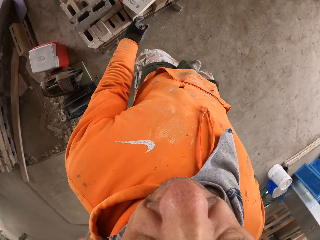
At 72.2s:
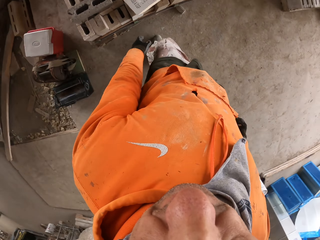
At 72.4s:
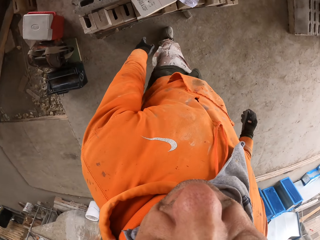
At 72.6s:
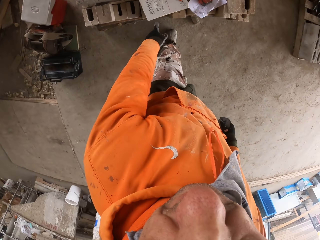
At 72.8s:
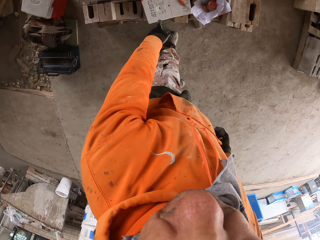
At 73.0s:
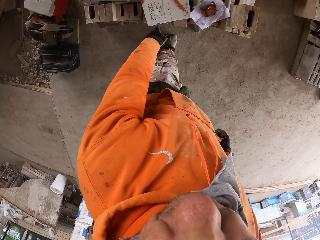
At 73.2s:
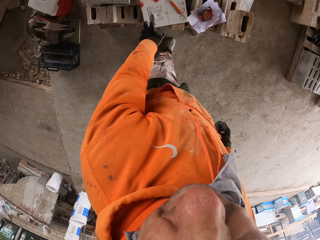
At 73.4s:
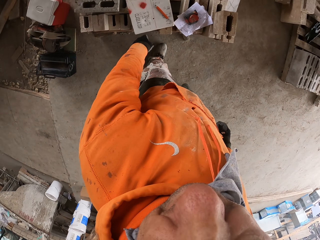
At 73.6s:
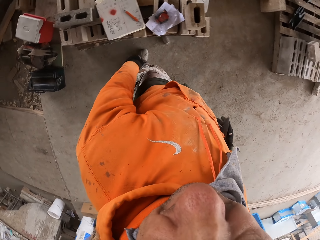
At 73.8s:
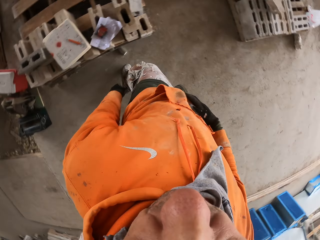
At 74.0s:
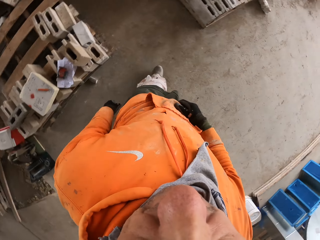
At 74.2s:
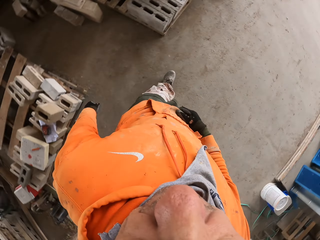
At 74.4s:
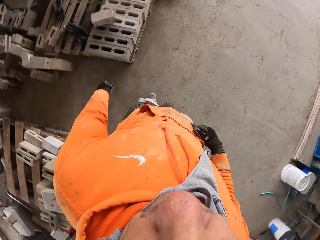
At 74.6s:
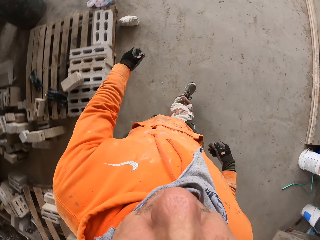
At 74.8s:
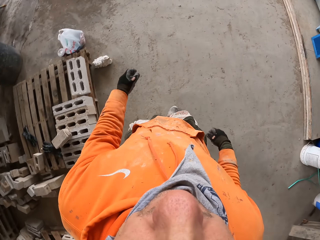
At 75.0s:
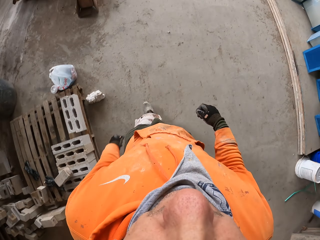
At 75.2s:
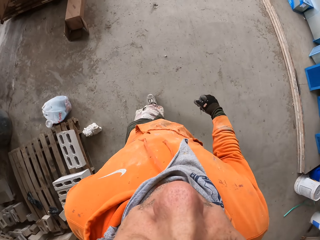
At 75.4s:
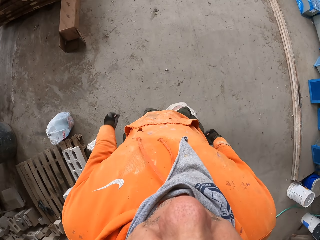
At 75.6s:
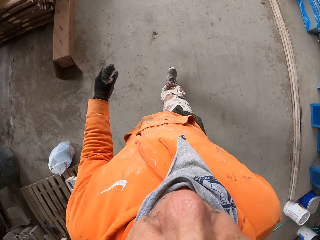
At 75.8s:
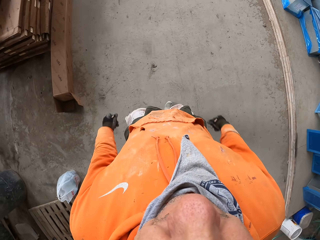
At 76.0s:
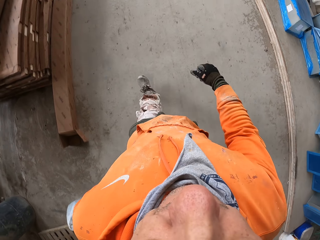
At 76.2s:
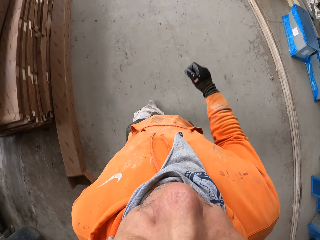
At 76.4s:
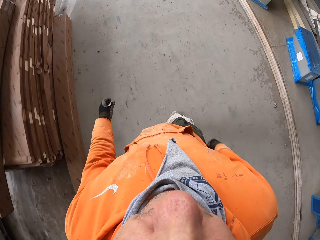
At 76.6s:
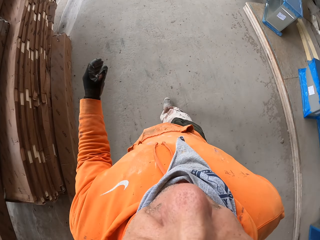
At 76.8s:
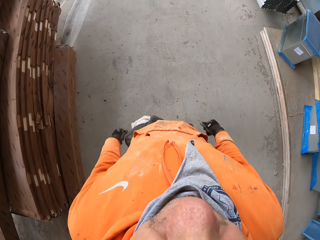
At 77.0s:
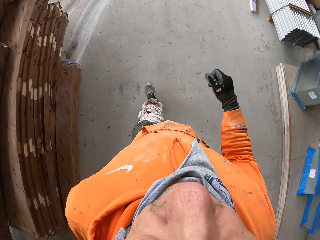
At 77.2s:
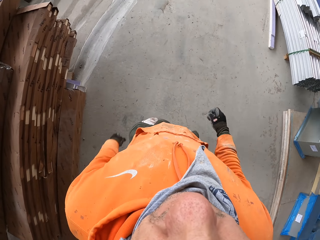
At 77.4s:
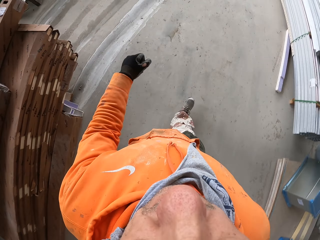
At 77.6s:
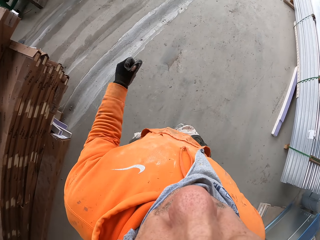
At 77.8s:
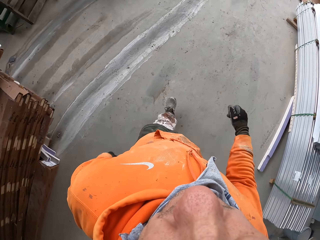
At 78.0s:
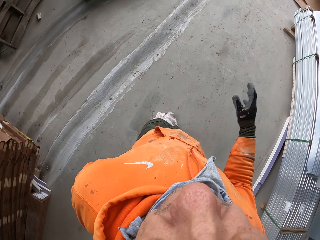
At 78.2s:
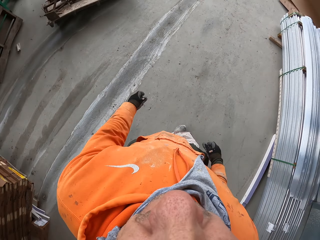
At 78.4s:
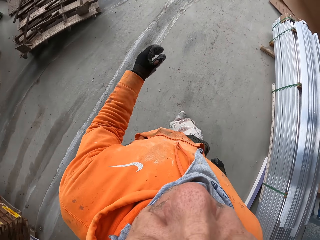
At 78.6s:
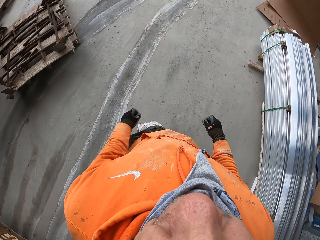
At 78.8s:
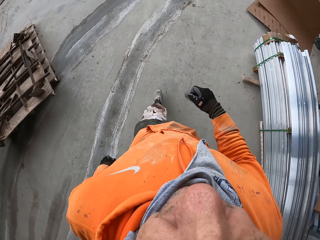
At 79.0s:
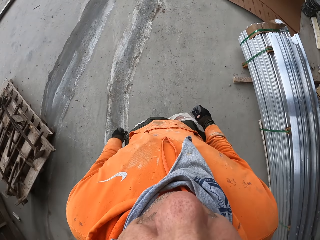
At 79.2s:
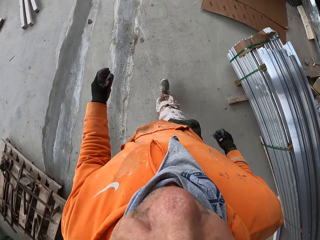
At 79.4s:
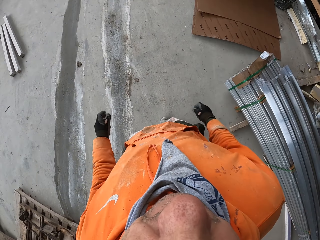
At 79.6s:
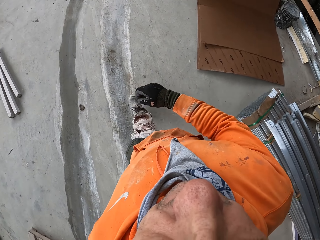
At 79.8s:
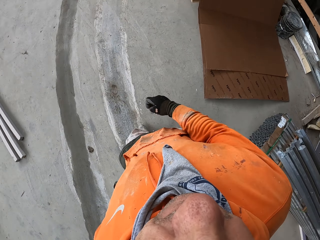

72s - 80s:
The camera wearer looks at the bricks. They walk.

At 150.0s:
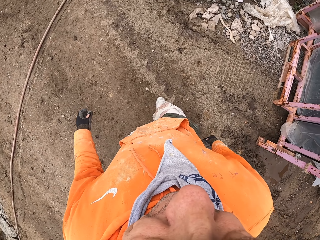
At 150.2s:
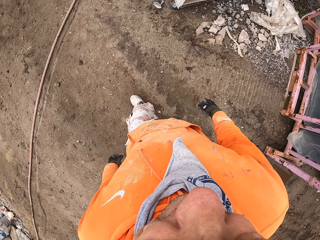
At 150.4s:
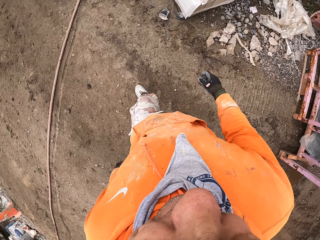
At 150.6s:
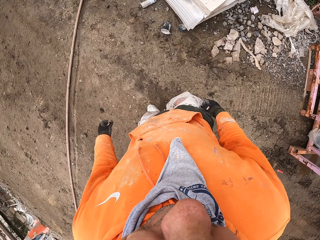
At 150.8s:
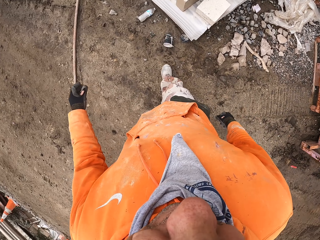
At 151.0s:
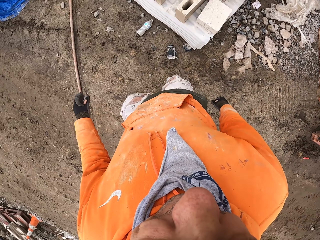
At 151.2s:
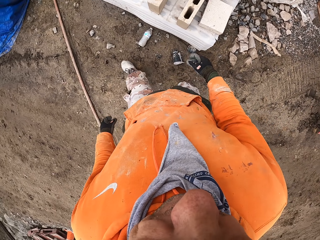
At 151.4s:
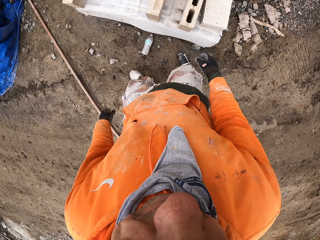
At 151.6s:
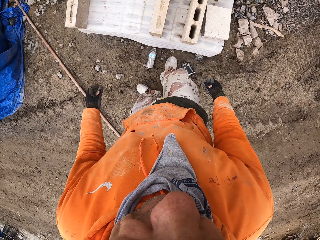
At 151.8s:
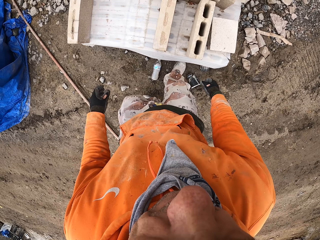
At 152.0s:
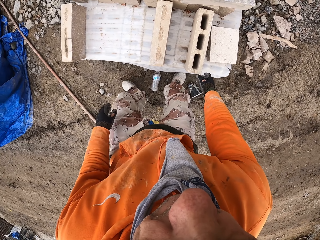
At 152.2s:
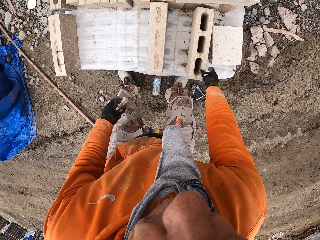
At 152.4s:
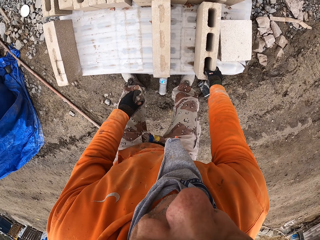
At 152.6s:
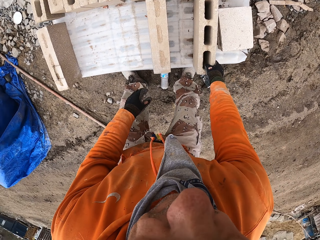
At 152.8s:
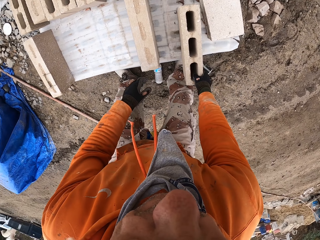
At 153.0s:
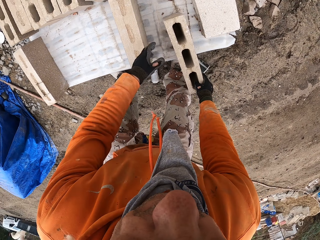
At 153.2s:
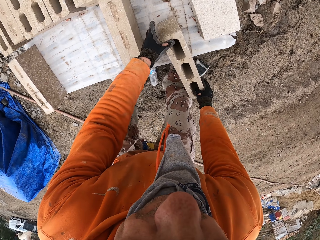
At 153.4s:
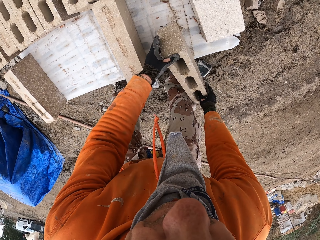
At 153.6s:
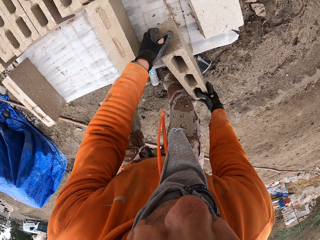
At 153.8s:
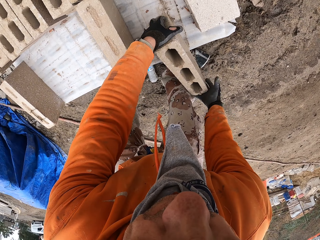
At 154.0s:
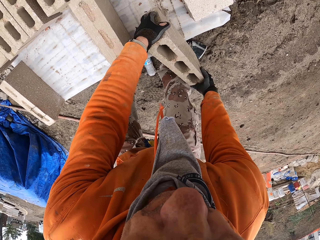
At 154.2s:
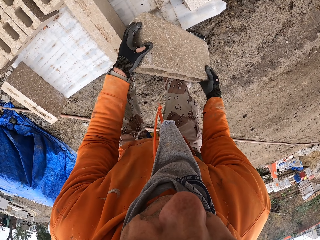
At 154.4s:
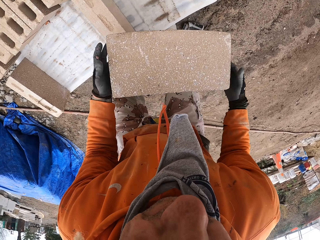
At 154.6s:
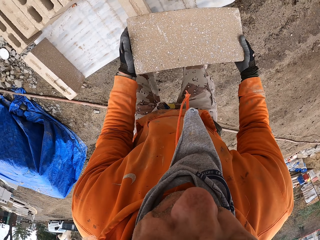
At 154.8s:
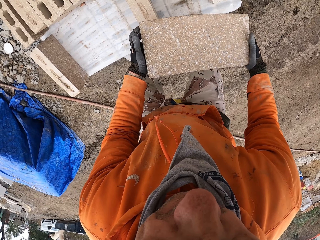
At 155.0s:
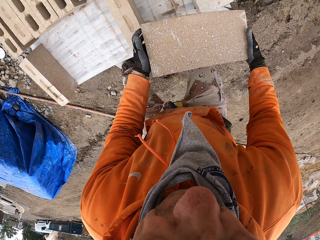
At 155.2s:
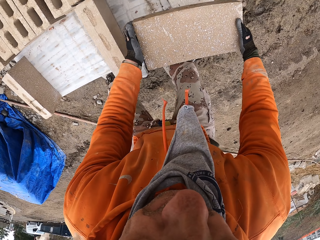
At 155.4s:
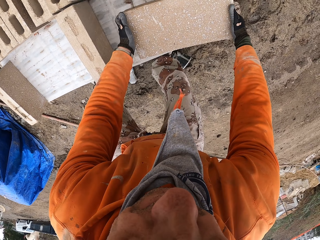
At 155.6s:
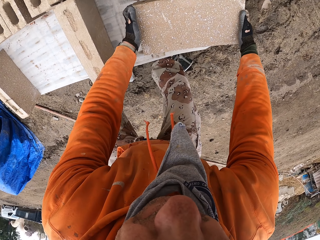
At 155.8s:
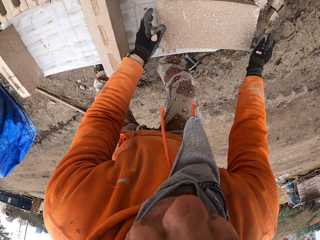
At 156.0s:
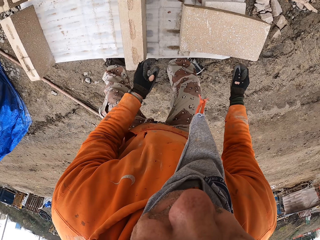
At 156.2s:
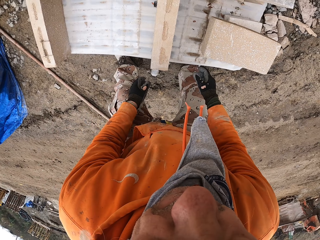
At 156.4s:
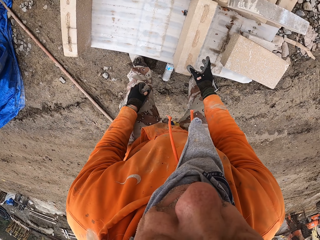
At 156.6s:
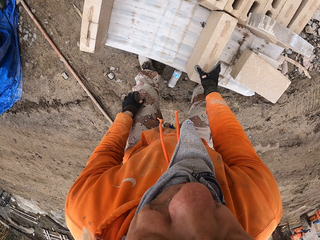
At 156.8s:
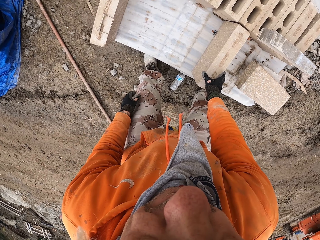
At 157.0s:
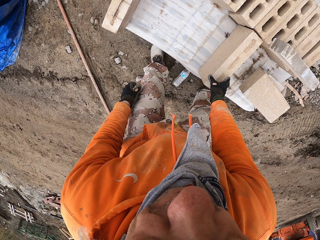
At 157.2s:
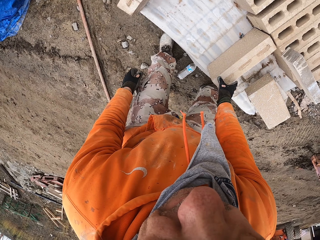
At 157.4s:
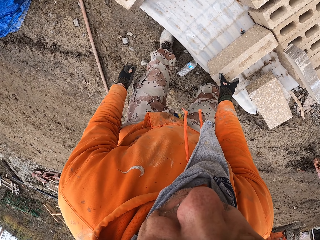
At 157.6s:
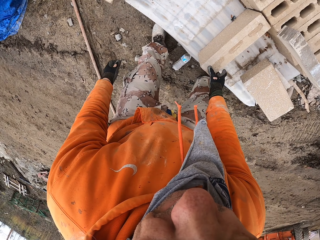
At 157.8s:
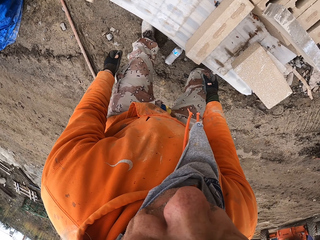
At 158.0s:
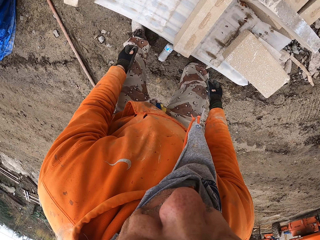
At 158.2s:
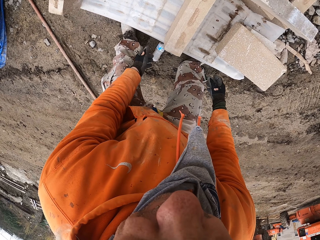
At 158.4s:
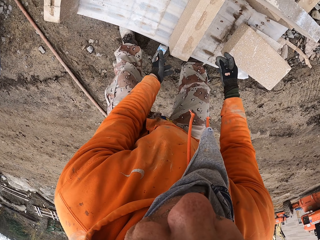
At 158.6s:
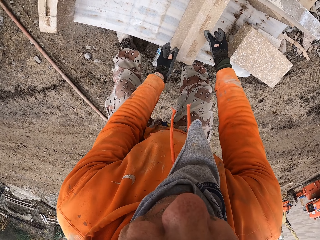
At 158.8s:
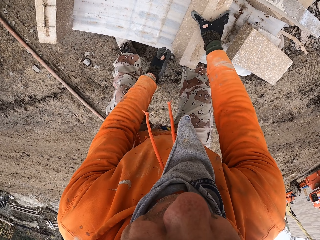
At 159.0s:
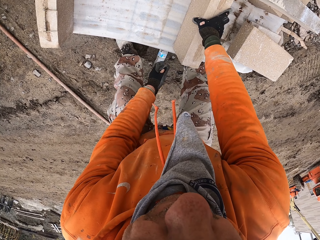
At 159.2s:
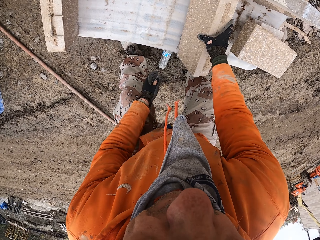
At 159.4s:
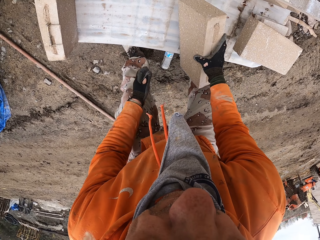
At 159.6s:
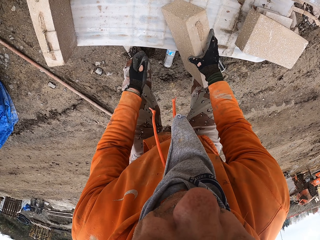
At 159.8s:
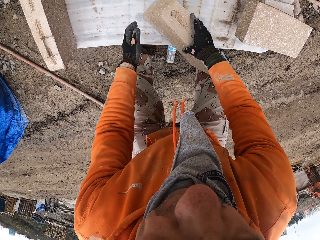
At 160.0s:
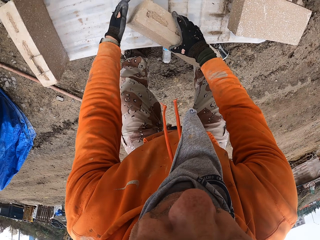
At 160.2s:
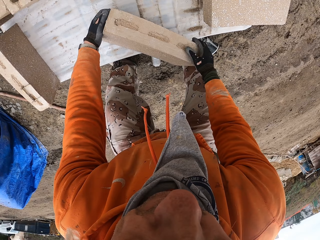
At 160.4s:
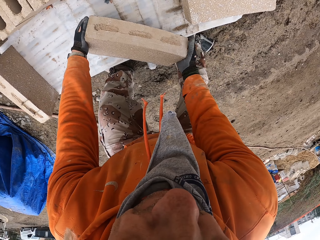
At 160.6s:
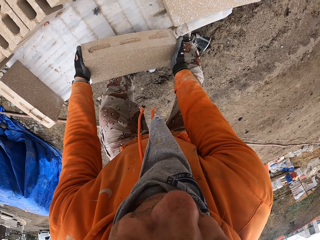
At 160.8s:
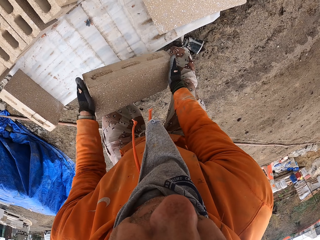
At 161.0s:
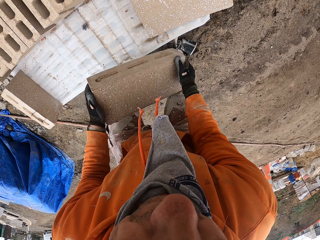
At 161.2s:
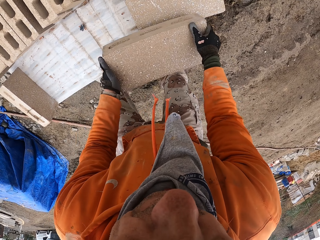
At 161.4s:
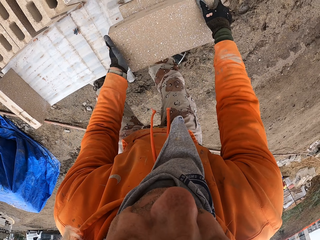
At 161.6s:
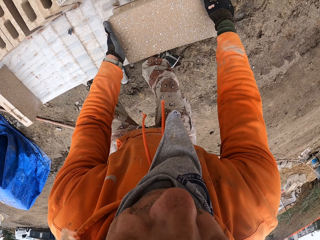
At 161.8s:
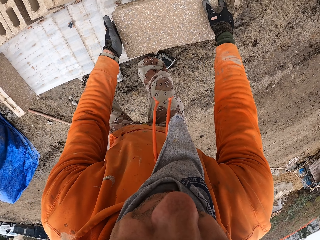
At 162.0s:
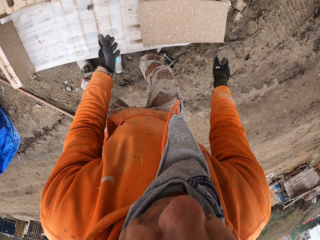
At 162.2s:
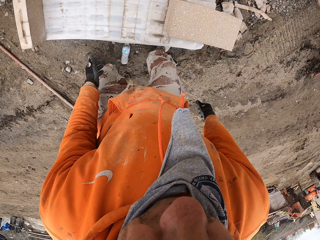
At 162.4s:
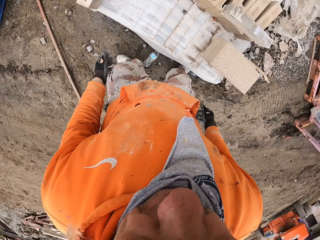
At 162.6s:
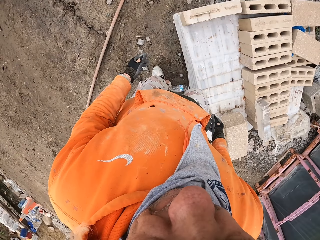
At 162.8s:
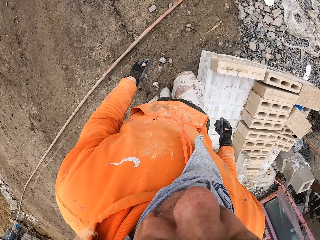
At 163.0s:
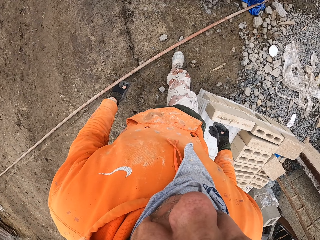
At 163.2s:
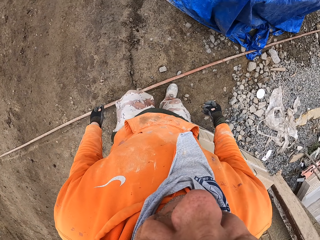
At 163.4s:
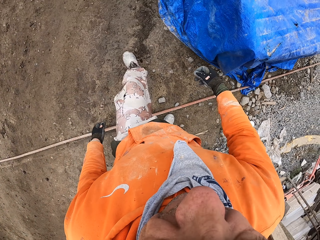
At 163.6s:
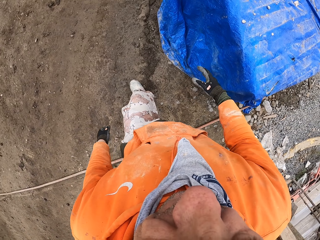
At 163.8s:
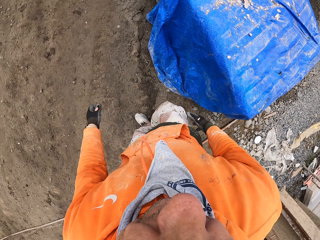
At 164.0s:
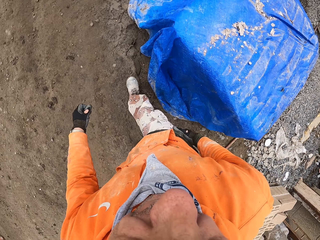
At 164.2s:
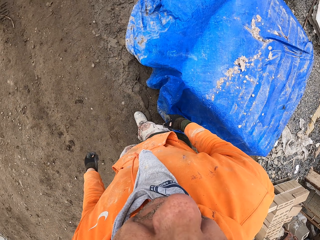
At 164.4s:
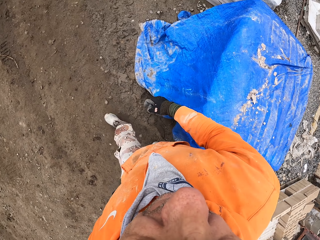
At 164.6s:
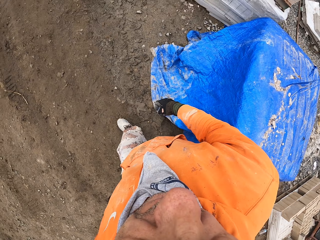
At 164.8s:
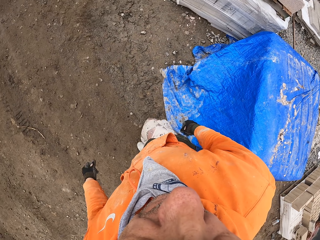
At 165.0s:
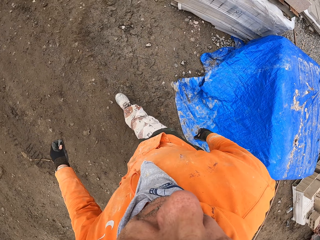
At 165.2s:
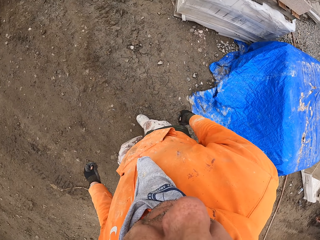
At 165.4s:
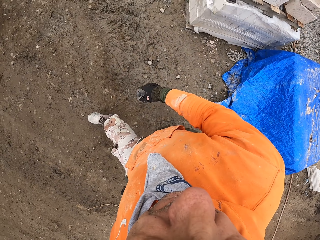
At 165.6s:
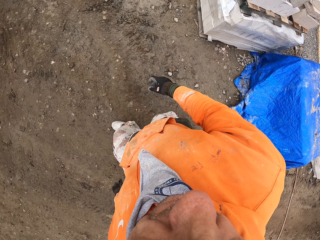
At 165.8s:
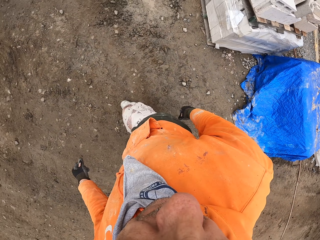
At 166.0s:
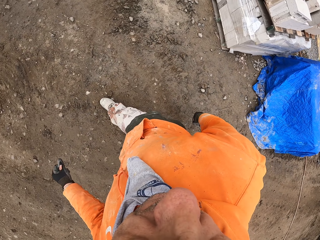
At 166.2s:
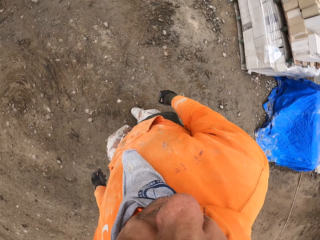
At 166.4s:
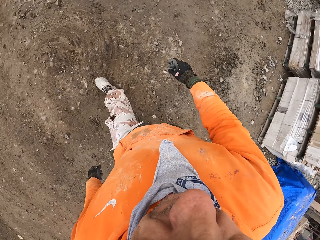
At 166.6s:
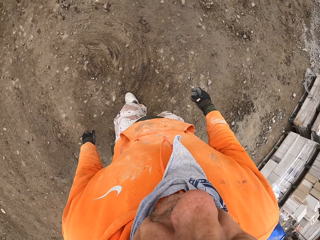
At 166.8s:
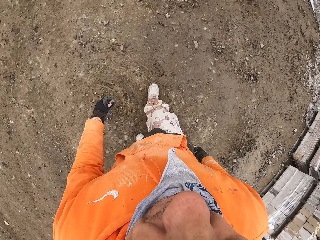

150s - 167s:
The camera wearer bends. They arrange the bricks. They pick up a concrete block. They place the concrete block down. They pick up a concrete block. They place the concrete block down. They stand. They walk in the construction site.
